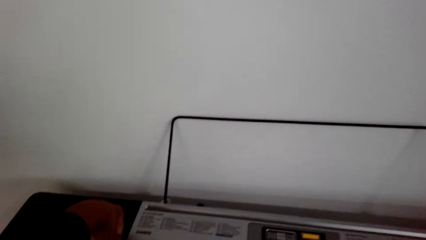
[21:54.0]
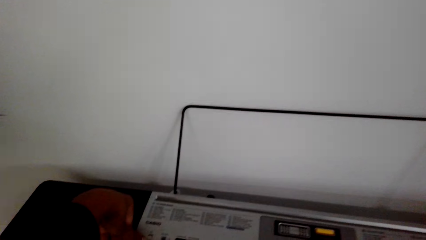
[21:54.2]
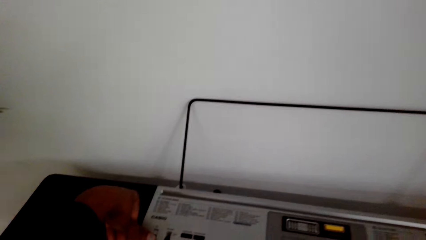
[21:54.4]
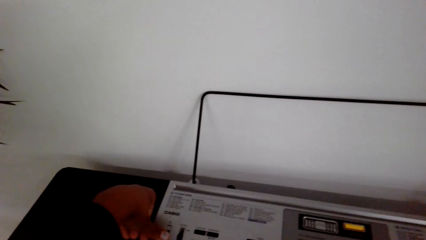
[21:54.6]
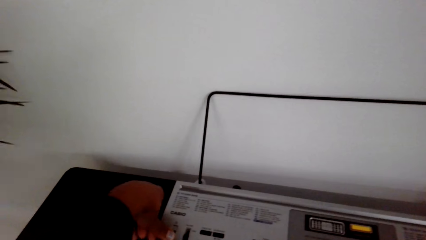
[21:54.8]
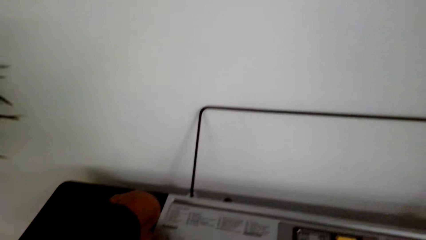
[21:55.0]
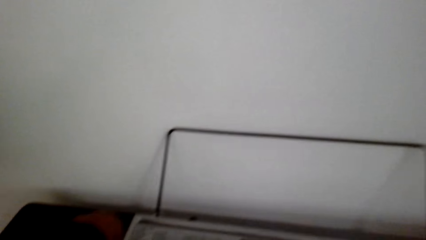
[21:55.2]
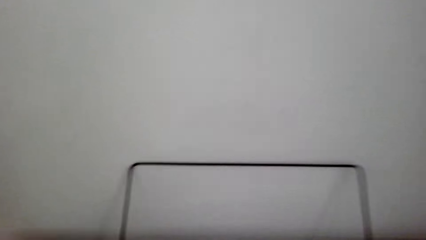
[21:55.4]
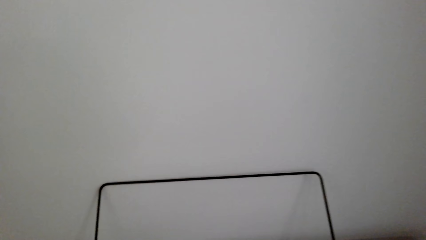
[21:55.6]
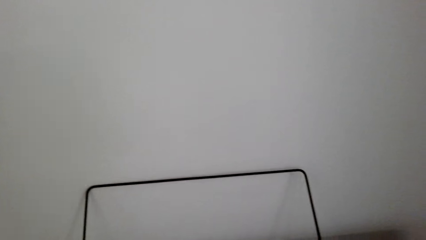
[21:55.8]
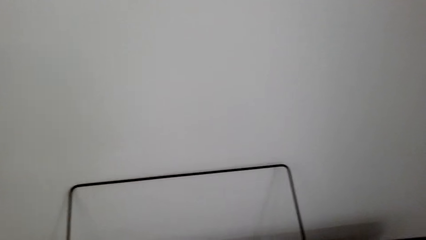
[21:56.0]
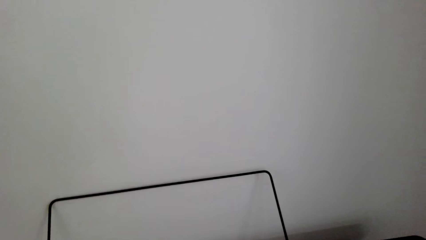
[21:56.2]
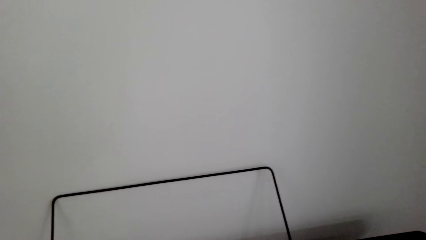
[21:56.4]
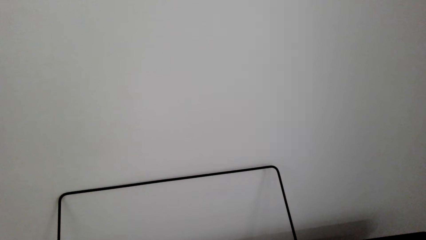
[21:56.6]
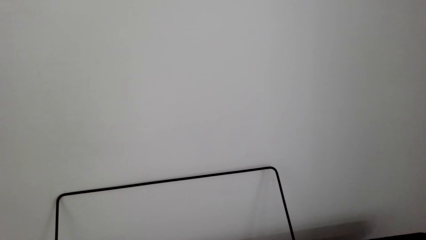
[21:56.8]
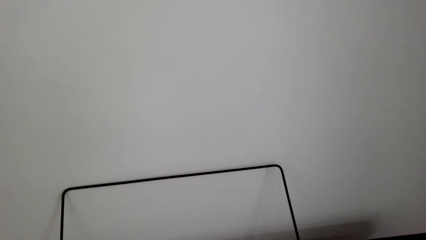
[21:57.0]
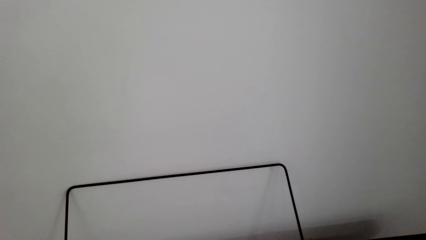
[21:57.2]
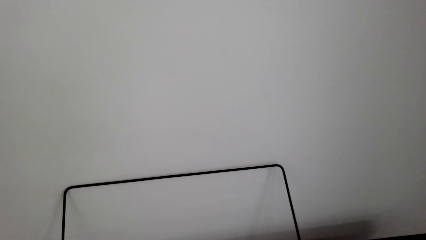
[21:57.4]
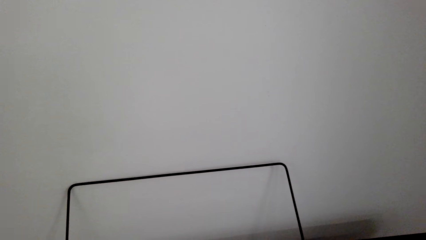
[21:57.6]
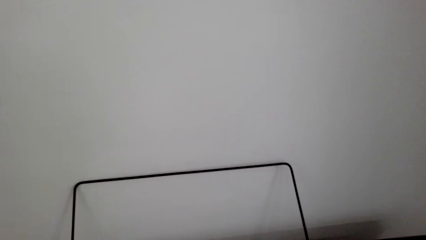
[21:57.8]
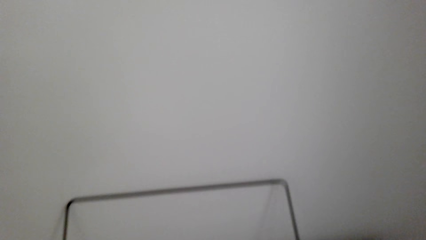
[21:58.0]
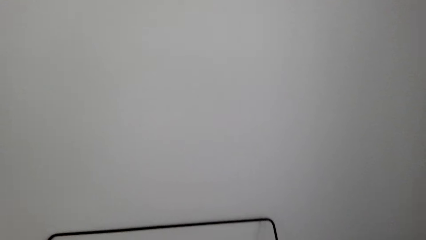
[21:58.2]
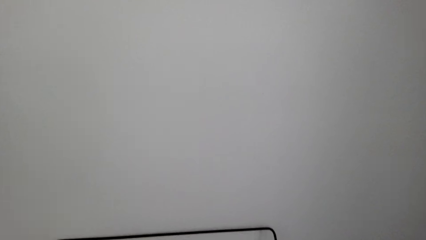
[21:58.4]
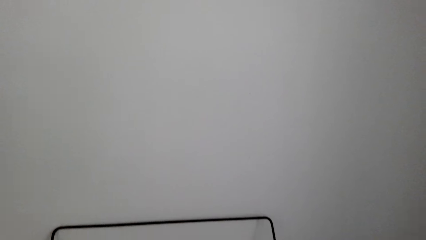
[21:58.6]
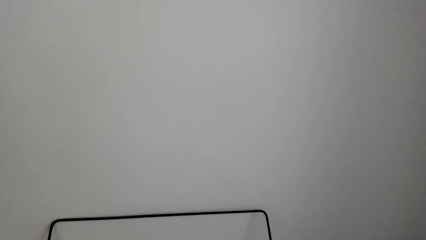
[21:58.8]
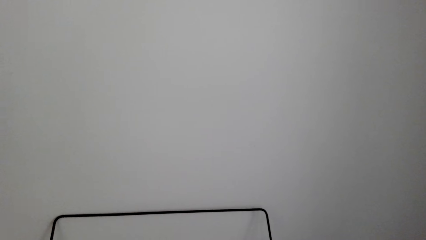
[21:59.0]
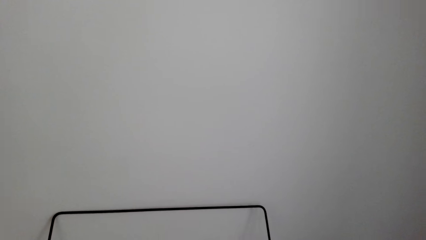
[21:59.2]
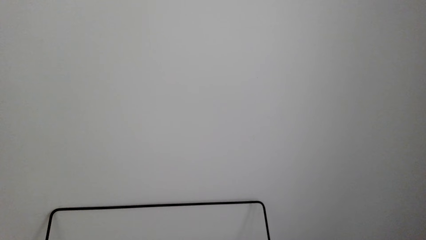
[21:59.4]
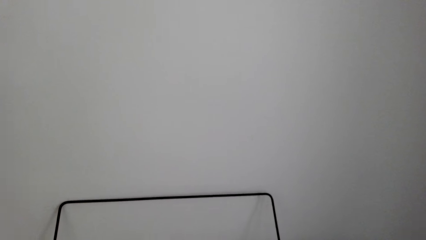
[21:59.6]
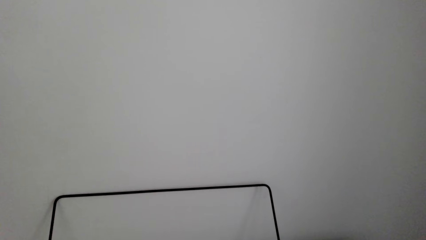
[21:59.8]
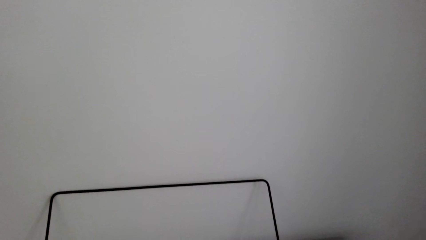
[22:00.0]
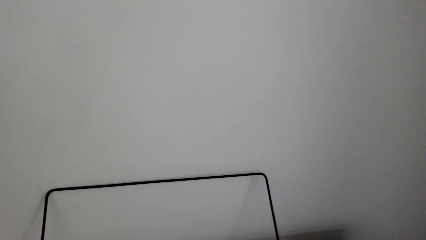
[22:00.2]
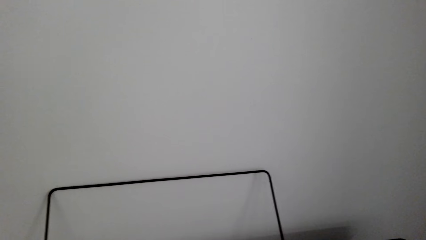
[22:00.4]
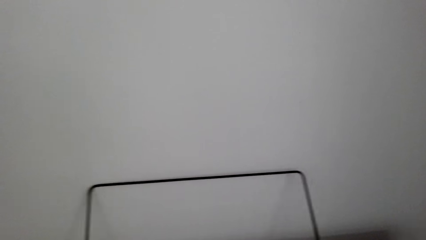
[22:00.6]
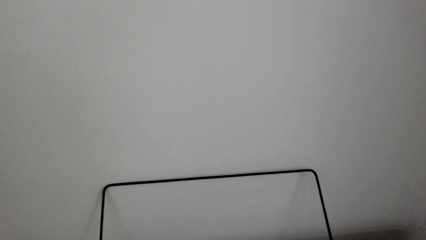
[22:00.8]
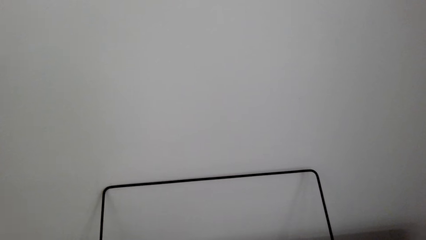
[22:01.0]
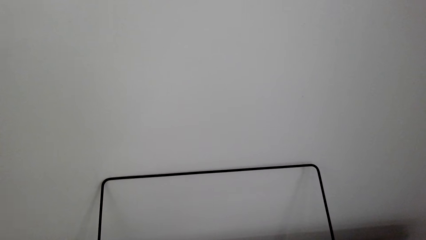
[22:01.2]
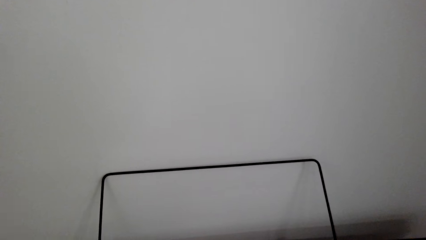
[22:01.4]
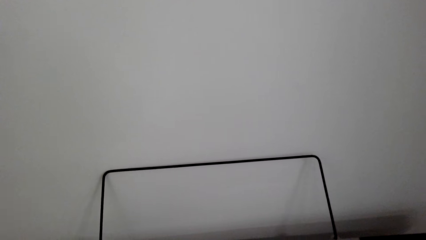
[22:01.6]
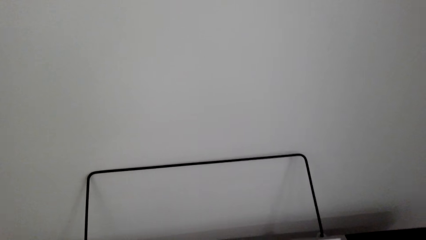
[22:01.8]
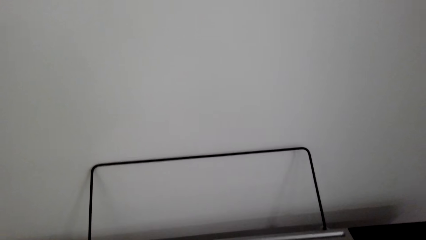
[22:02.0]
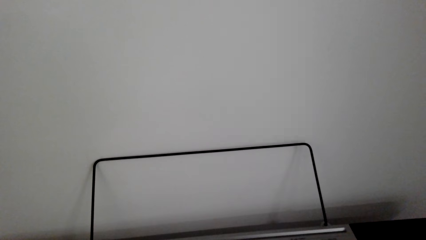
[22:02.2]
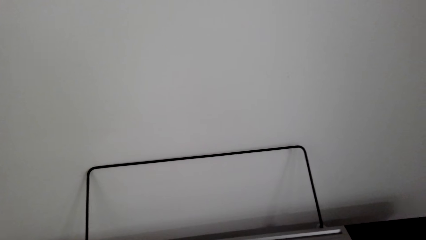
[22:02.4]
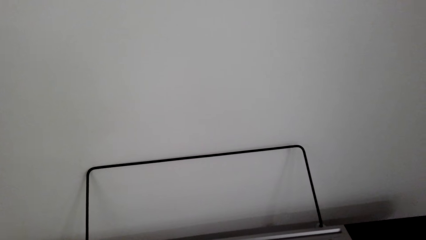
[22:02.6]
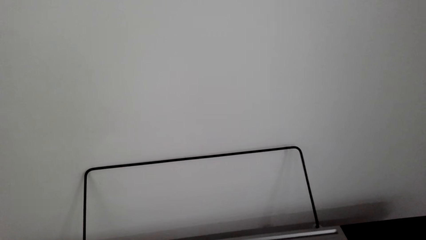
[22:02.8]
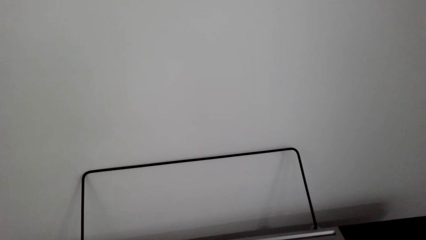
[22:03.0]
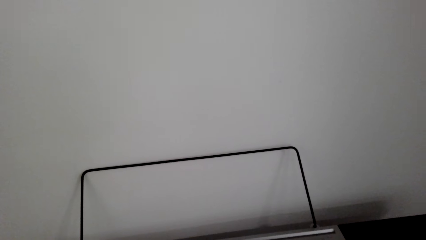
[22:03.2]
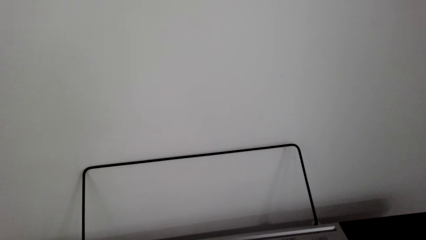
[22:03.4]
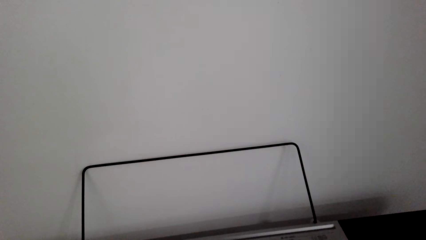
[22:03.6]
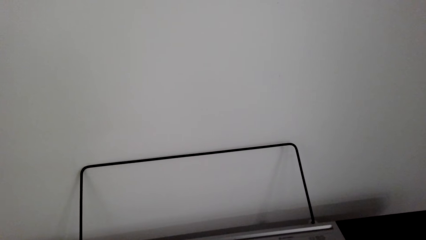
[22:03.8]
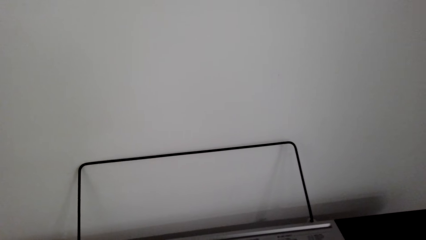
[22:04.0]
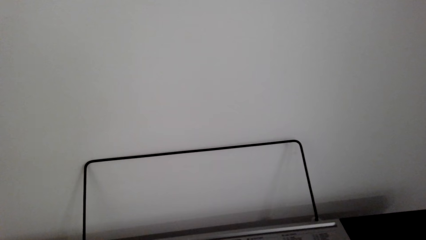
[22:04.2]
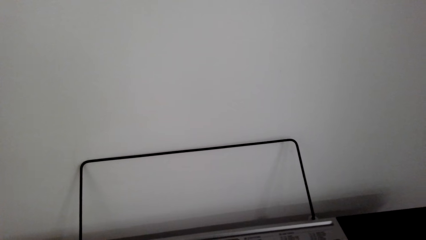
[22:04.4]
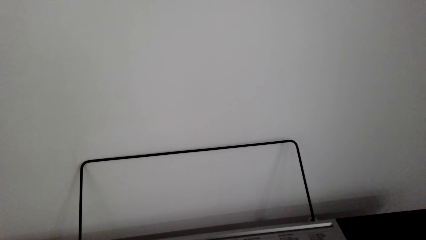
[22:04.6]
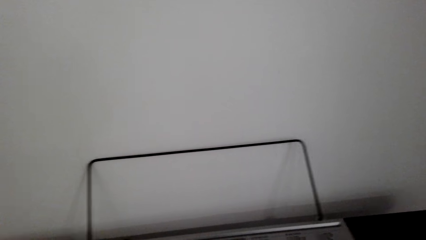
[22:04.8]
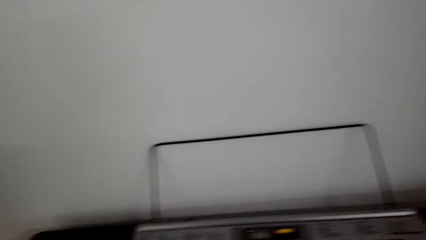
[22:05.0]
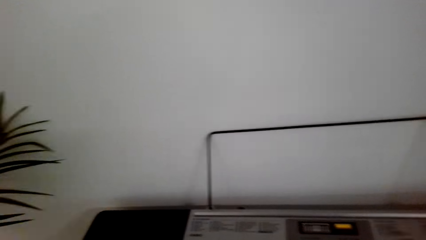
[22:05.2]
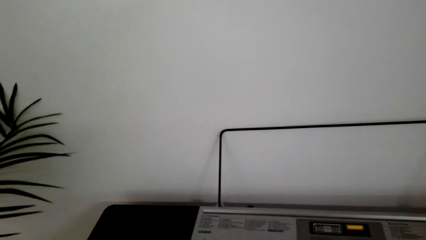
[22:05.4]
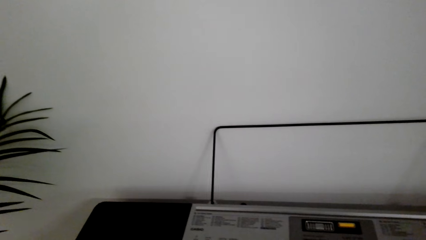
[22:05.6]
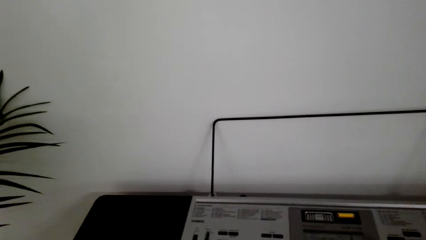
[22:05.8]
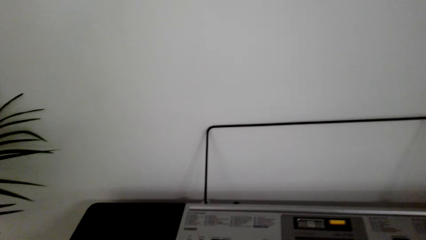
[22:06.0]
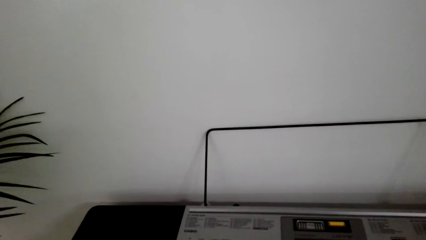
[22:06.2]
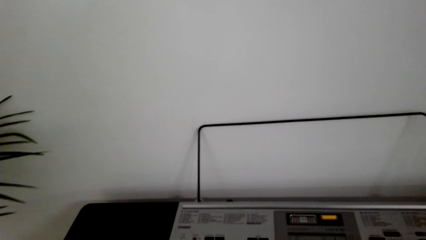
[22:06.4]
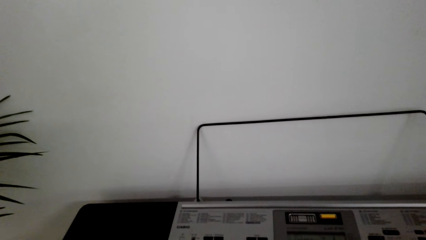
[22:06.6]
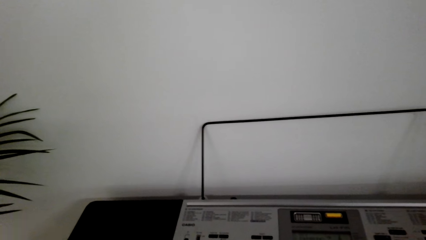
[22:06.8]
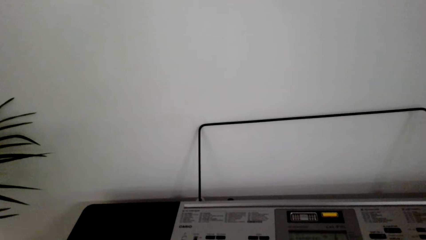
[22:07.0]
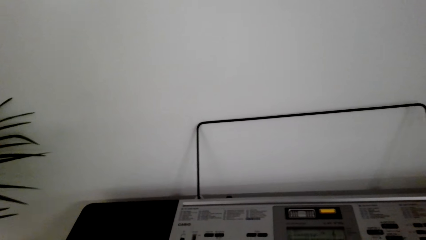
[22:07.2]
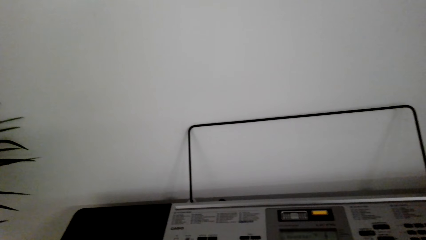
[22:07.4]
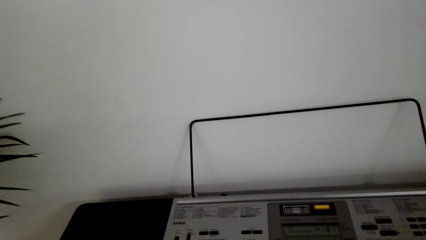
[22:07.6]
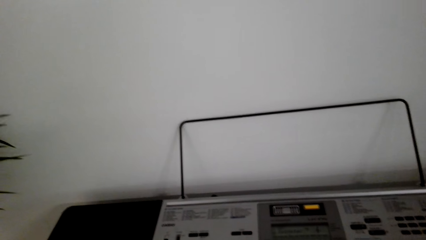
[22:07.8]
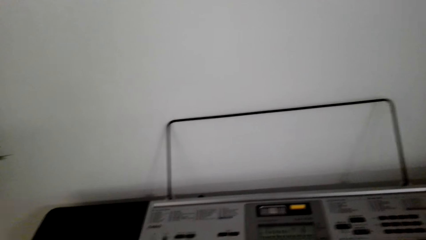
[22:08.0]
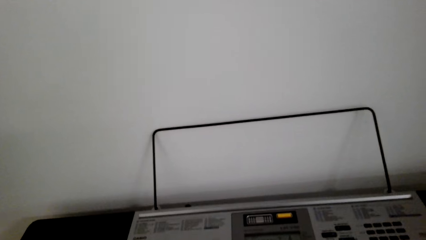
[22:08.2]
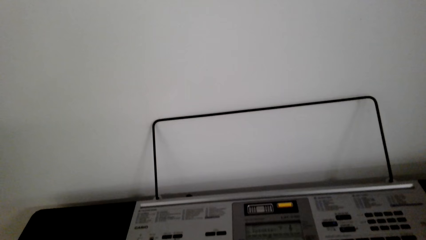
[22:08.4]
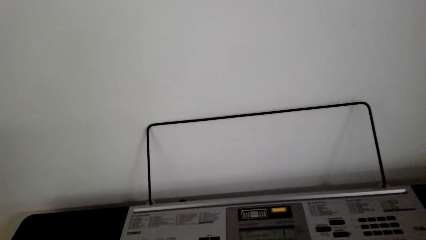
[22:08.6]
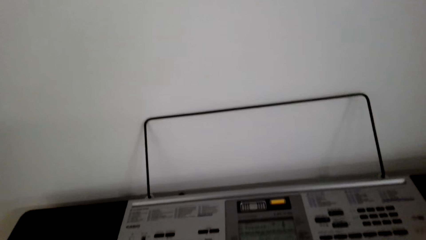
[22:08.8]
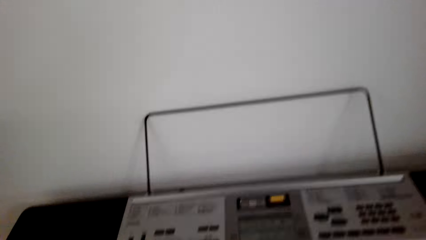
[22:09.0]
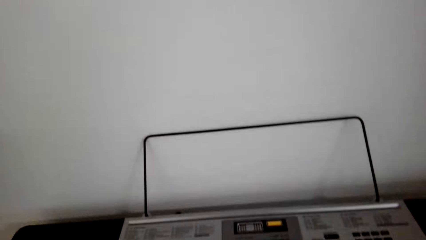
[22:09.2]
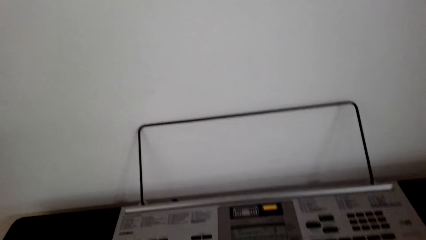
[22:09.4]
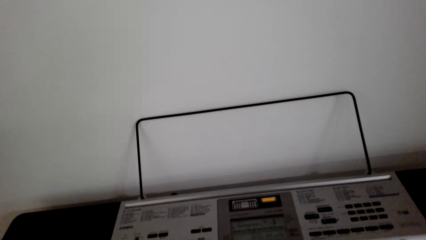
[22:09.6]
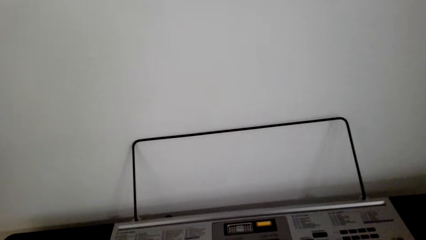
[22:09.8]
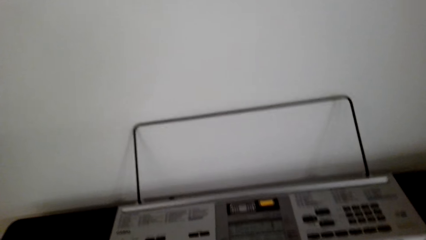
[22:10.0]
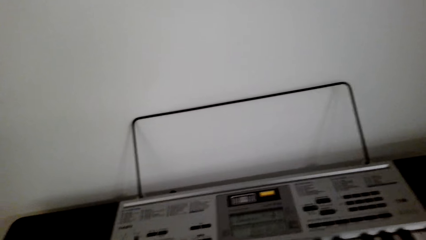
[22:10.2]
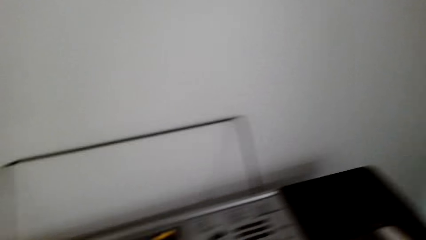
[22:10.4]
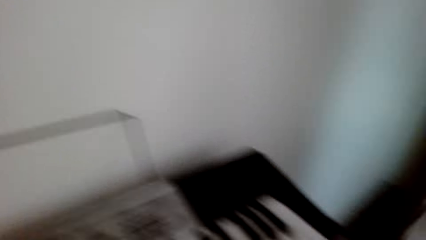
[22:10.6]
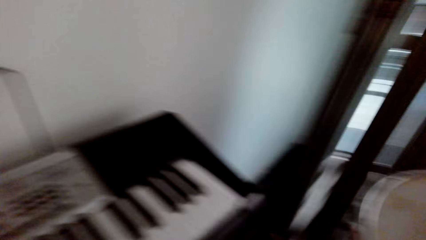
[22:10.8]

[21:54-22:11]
The camera wearer plays piano.
